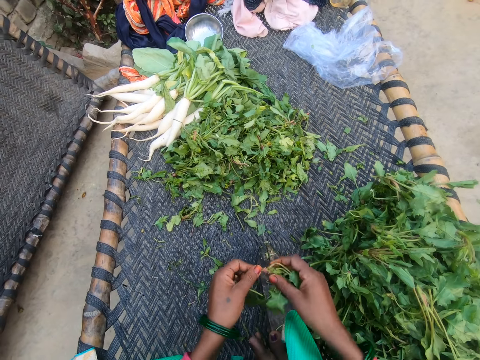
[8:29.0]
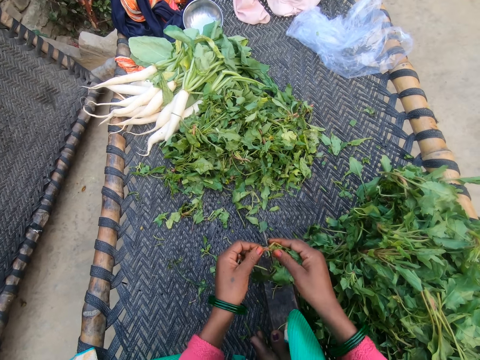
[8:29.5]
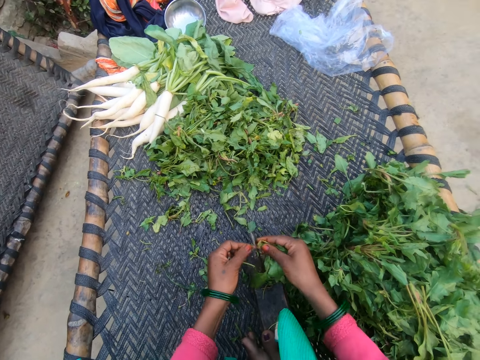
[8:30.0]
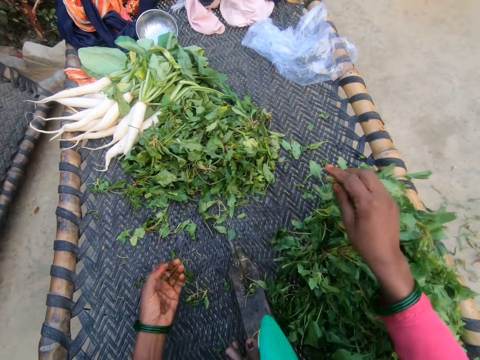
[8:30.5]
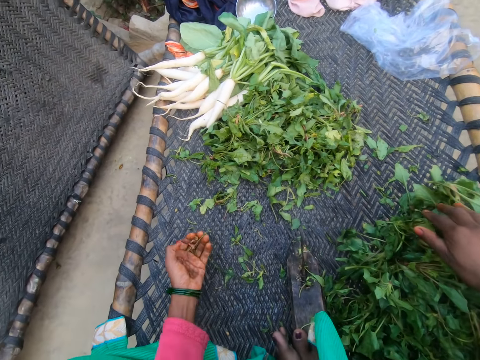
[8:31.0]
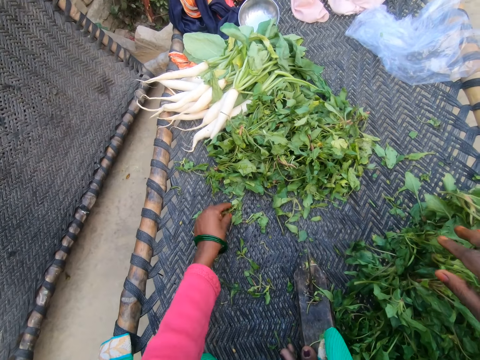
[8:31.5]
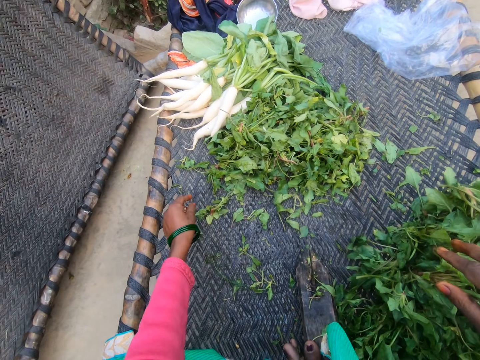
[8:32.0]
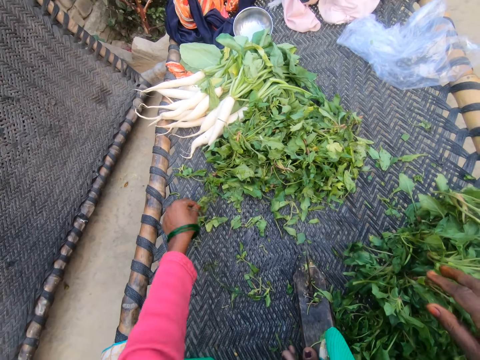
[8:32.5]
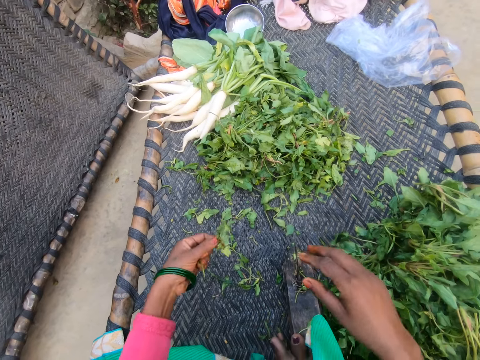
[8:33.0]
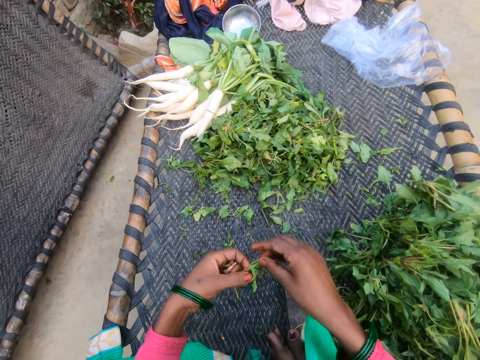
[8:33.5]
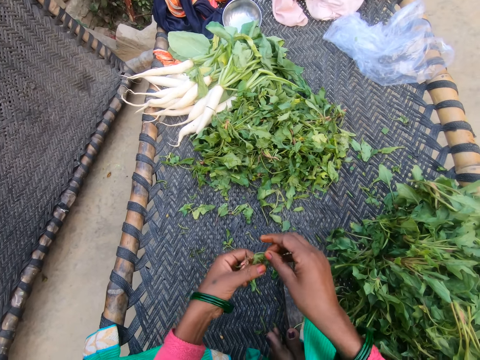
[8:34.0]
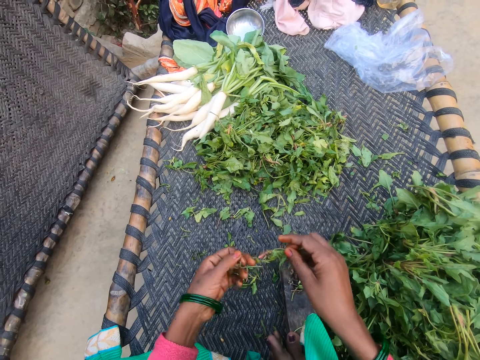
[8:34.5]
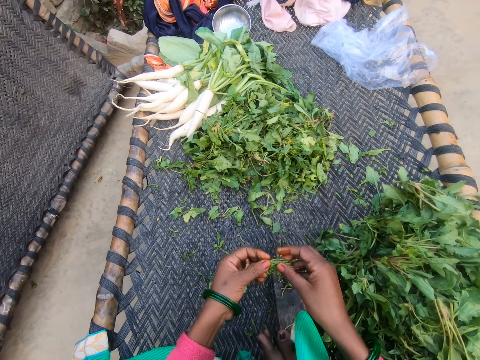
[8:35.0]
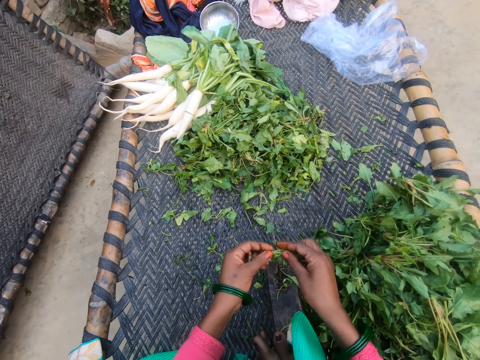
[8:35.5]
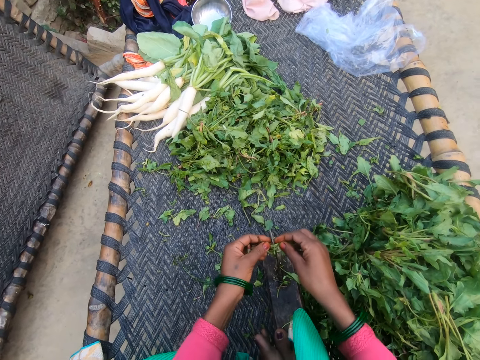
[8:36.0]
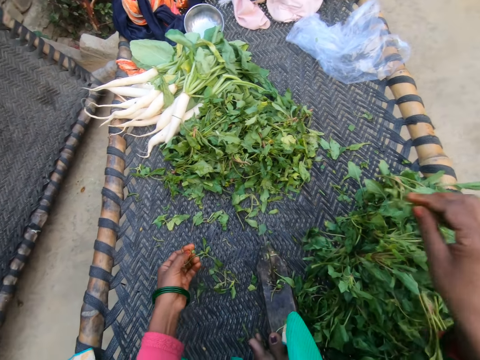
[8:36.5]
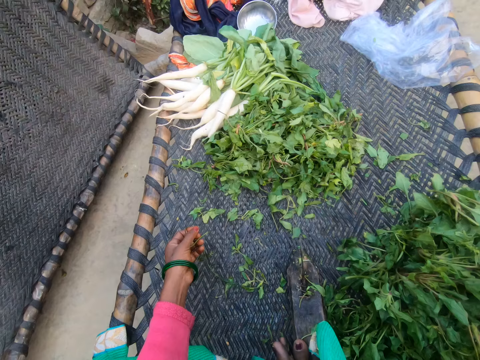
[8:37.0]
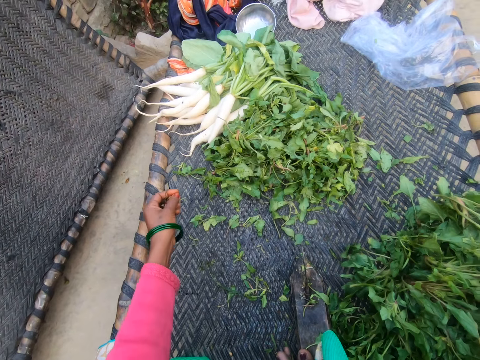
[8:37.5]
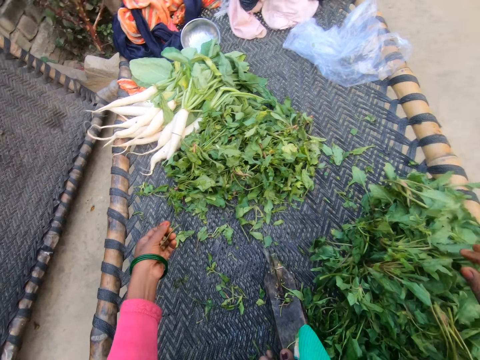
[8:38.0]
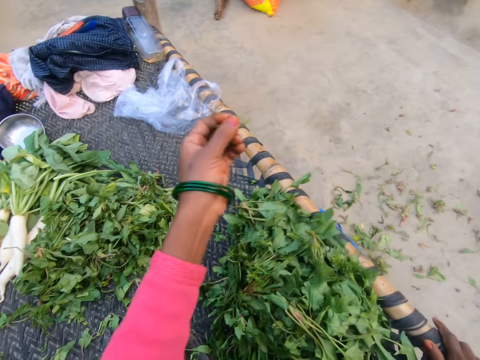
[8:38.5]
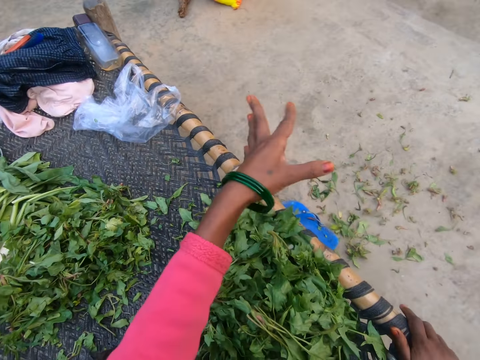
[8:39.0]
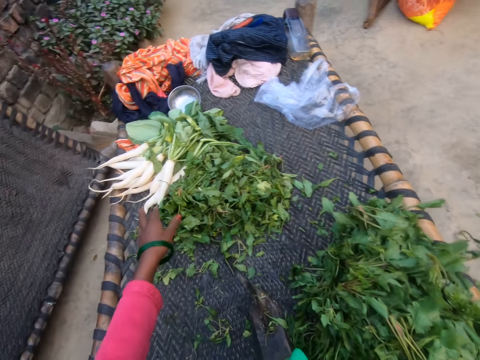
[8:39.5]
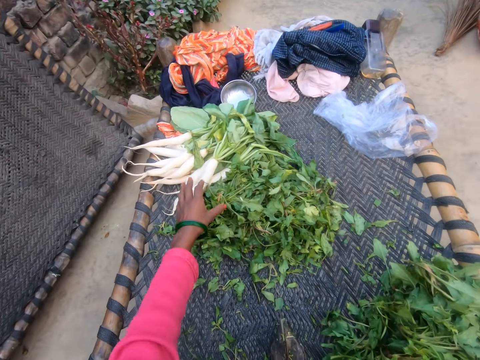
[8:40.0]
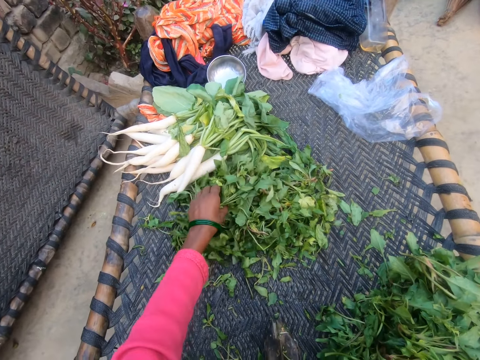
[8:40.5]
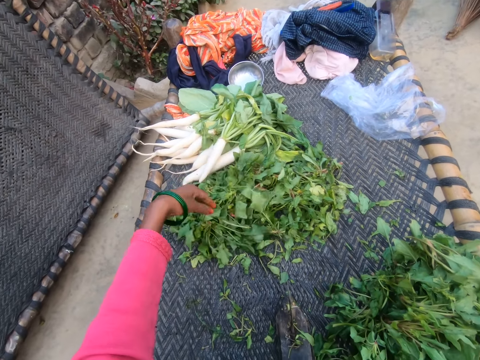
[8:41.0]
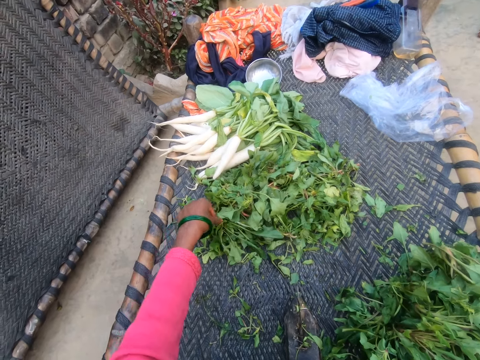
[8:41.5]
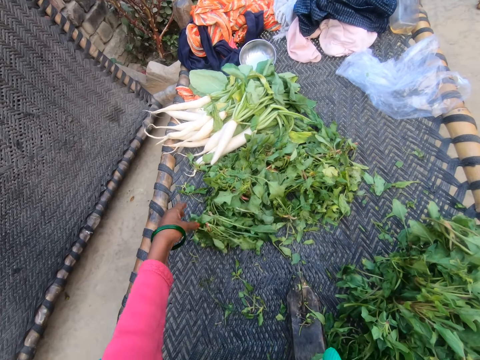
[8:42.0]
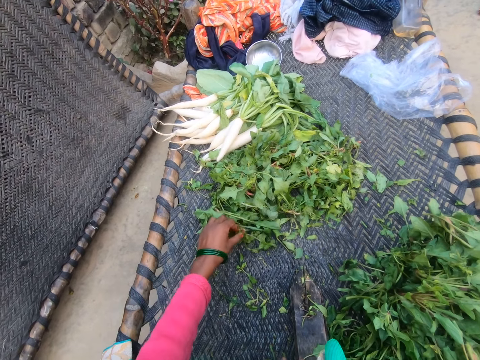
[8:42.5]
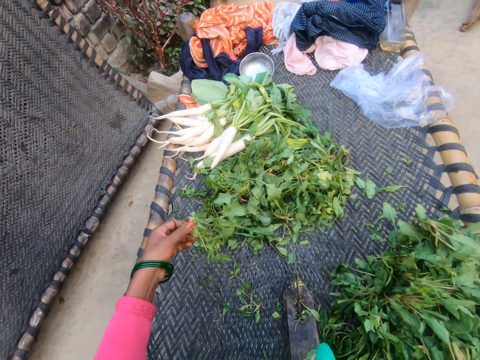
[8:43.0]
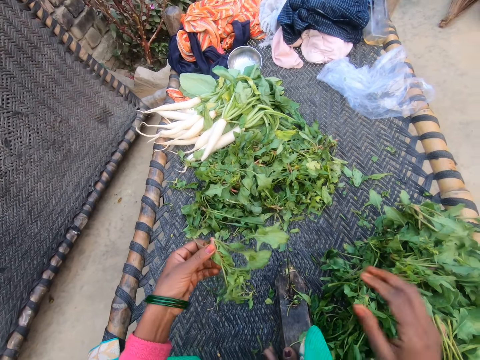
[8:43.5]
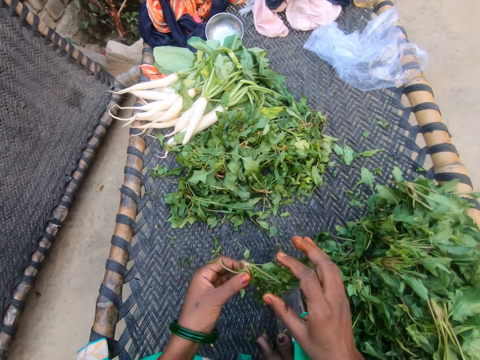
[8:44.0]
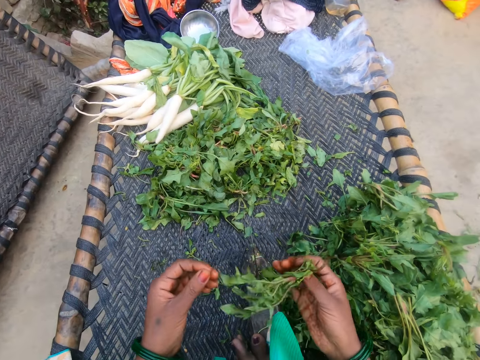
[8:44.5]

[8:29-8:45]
The camera wearer cuts the vegetable with the slicer. She drops the vegetable on the chair with other vegetables. She picks a vegetable from the bunch of vegetables. She cuts the vegetable with the slicer. She drops the vegetable on the chair with other vegetables. She pours the dirt in her hand on the floor. She throws away the unwanted vegetables. She moves the vegetables on the chair. She picks a vegetable from the bunch of vegetables.

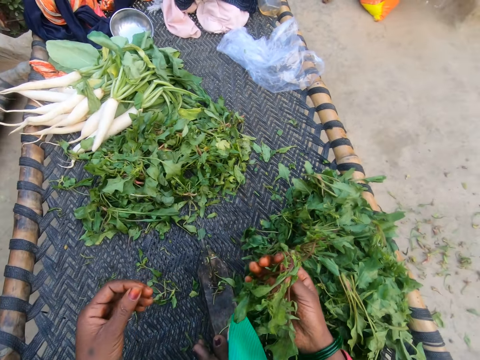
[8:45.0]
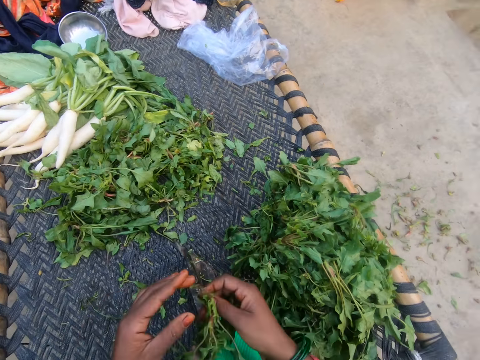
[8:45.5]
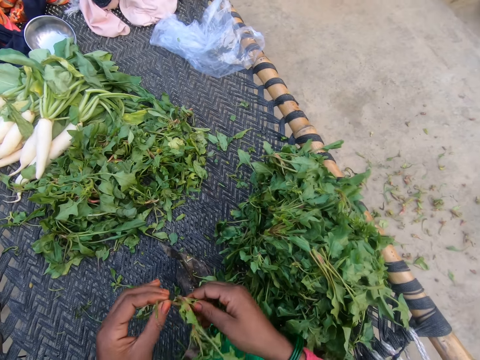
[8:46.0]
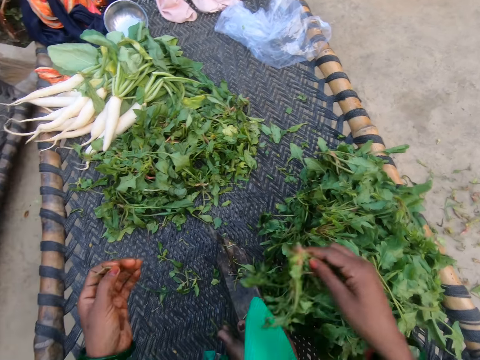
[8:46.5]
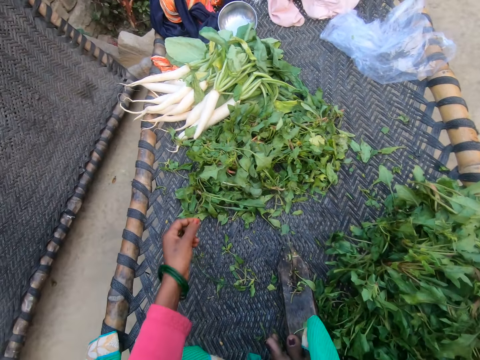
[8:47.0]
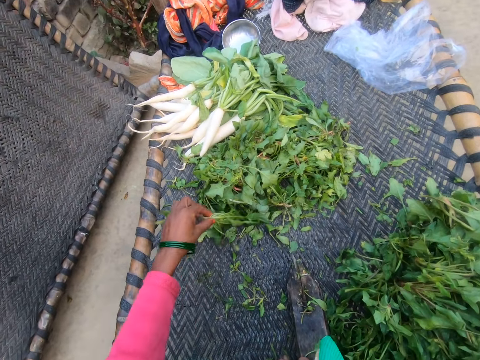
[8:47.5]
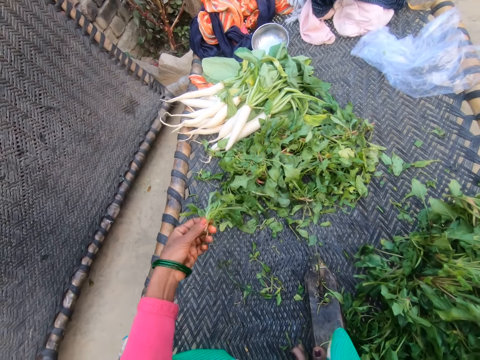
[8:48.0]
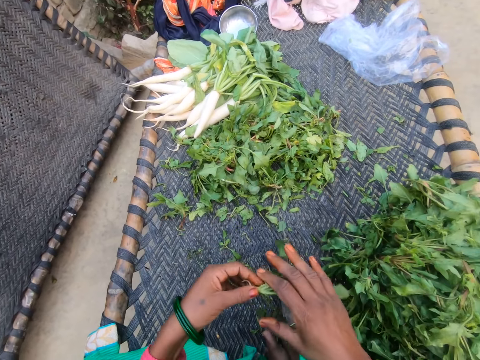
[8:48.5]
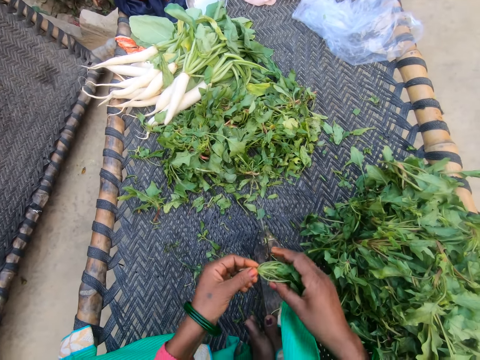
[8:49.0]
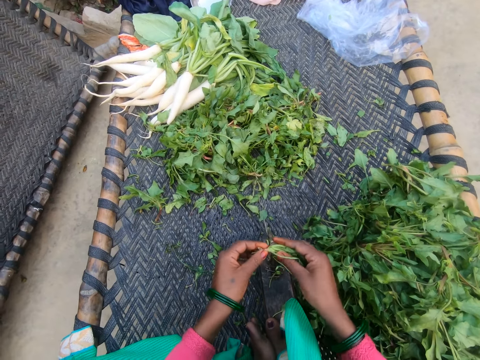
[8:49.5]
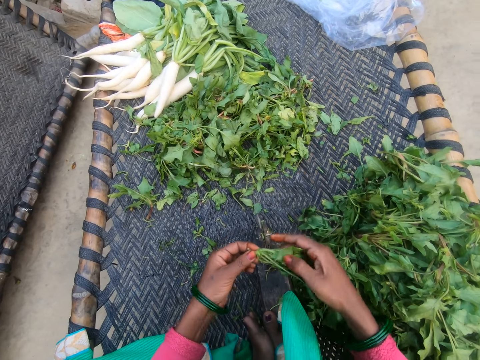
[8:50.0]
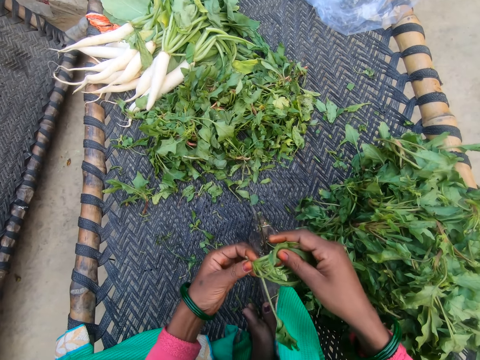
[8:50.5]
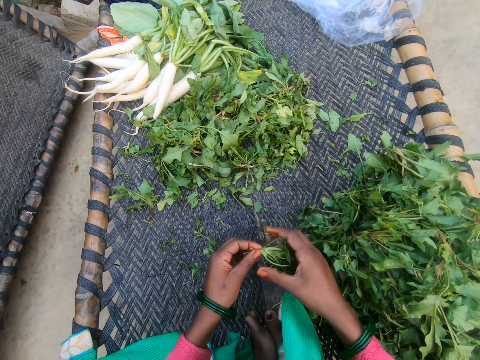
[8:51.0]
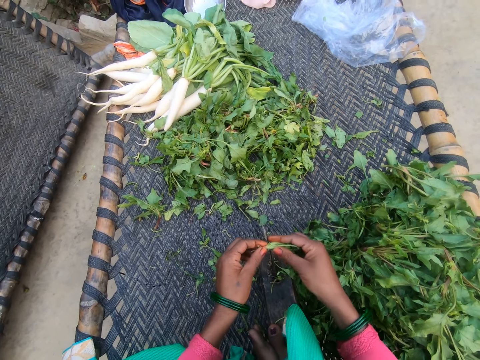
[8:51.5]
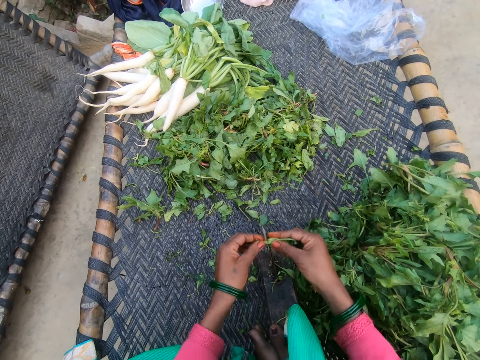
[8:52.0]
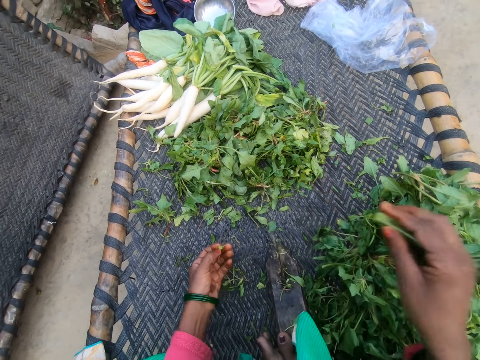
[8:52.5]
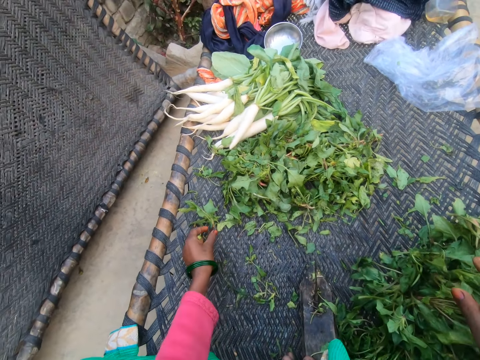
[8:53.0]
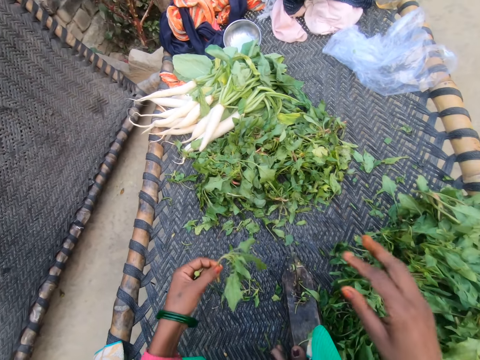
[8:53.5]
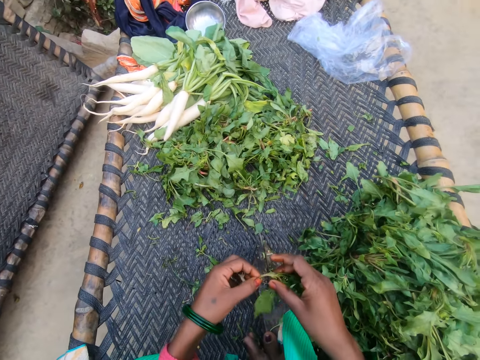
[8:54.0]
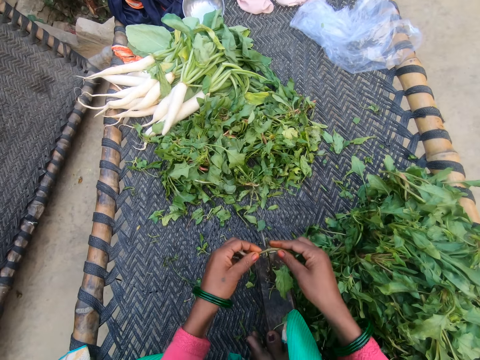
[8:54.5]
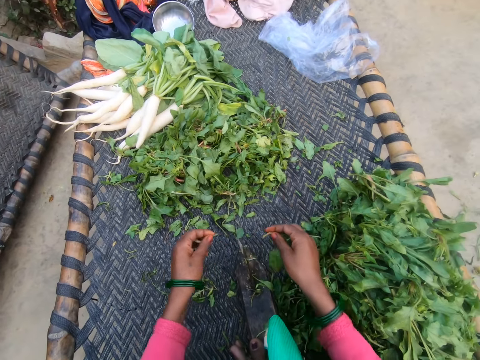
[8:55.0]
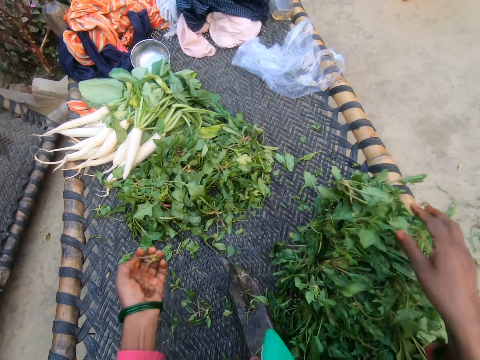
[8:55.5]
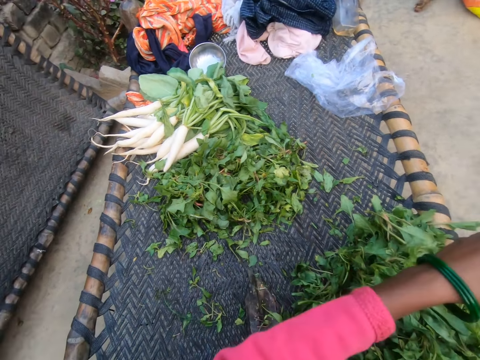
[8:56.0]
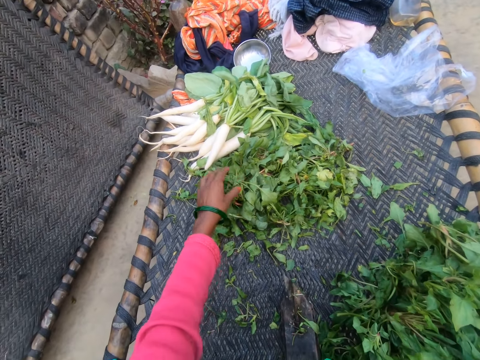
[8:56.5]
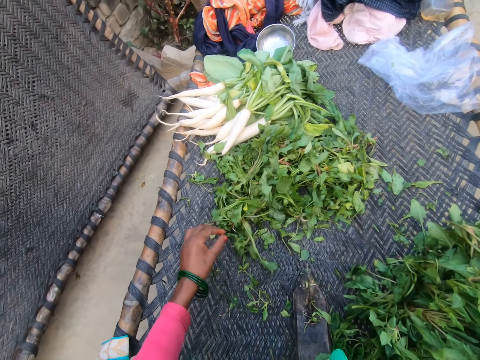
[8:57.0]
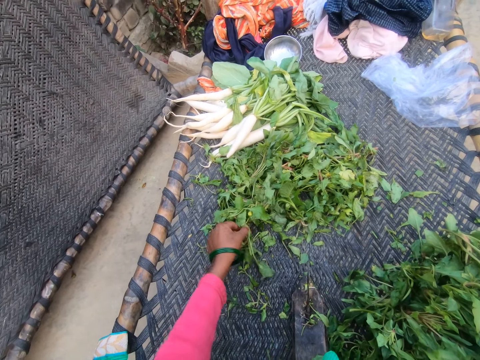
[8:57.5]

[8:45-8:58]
The camera wearer cuts out dirt from the vegetable with her hand. She drops the vegetable on the chair with other vegetables. She picks a vegetable from the bunch of vegetables. She cuts the vegetable with the slicer. She drops the vegetable on the chair with other vegetables. She picks a vegetable from the bunch of vegetables. She cuts the vegetable with the slicer. She drops the vegetable on the chair with other vegetables. She throws away the unwanted vegetables. She pours the dirt in her hand on the floor.
